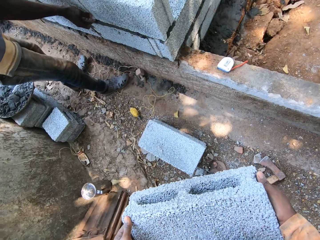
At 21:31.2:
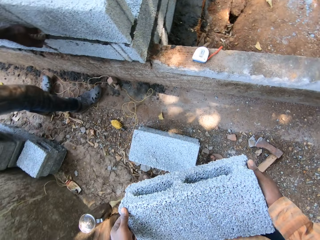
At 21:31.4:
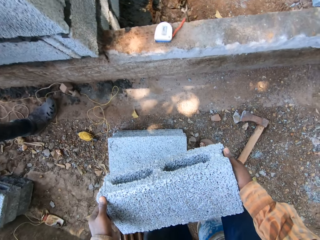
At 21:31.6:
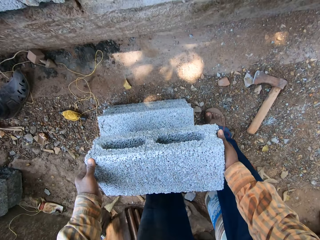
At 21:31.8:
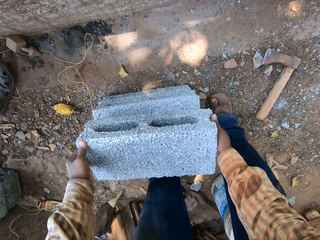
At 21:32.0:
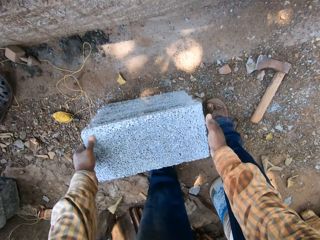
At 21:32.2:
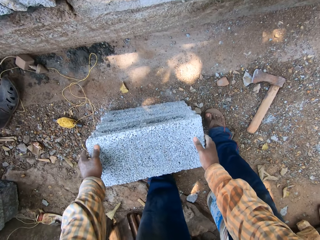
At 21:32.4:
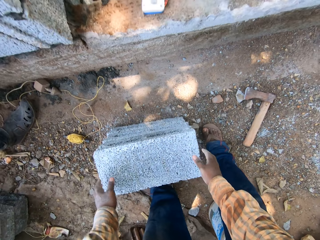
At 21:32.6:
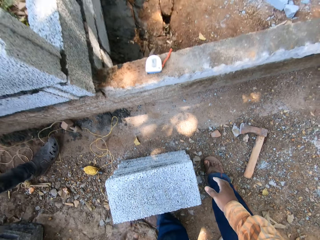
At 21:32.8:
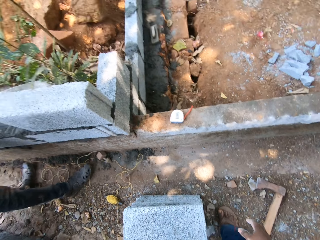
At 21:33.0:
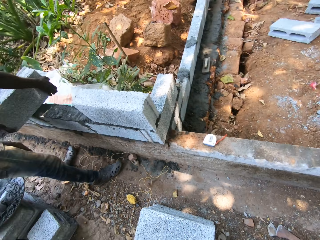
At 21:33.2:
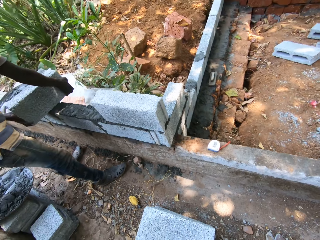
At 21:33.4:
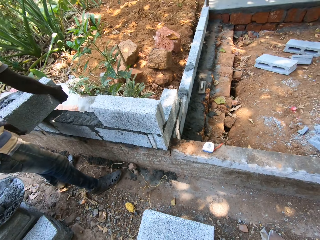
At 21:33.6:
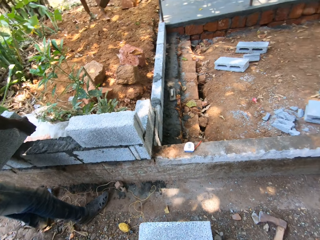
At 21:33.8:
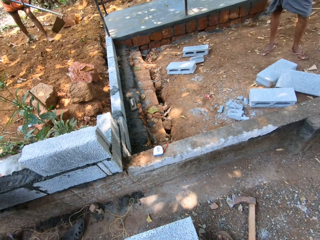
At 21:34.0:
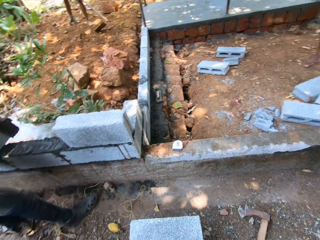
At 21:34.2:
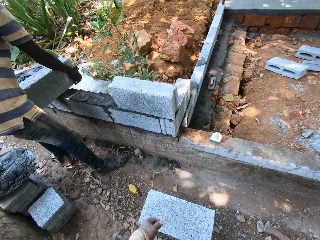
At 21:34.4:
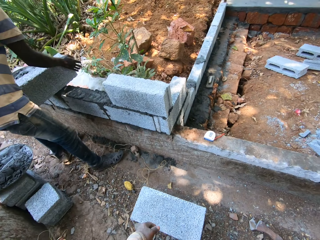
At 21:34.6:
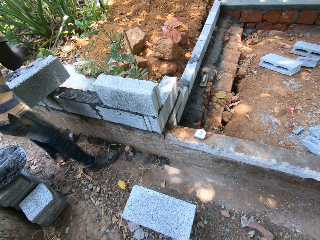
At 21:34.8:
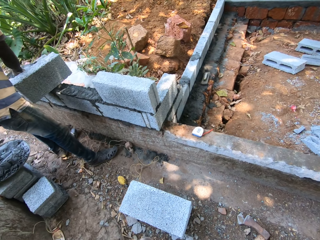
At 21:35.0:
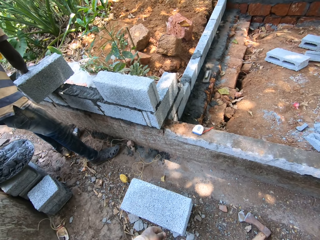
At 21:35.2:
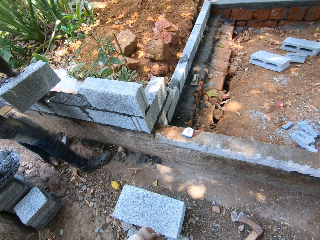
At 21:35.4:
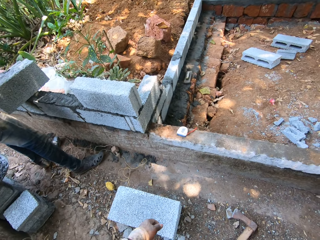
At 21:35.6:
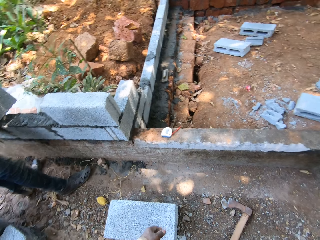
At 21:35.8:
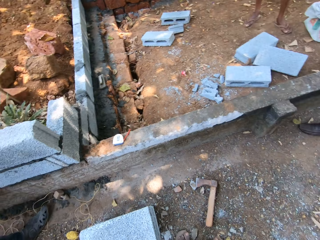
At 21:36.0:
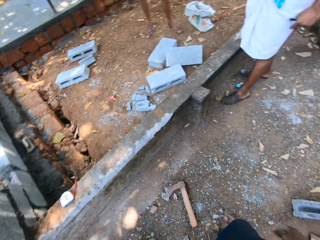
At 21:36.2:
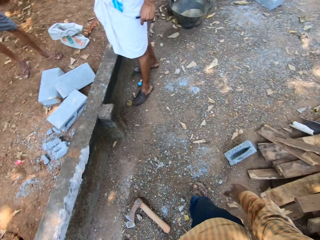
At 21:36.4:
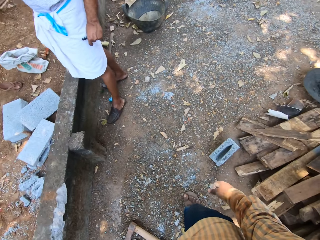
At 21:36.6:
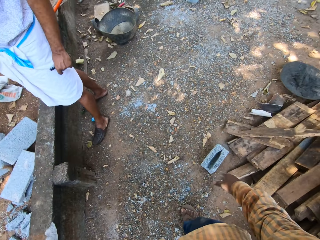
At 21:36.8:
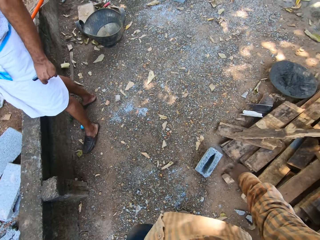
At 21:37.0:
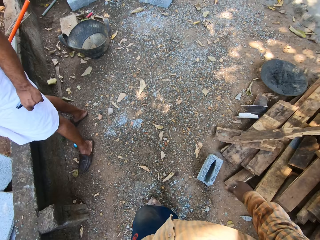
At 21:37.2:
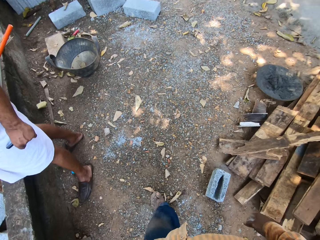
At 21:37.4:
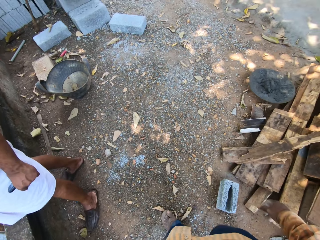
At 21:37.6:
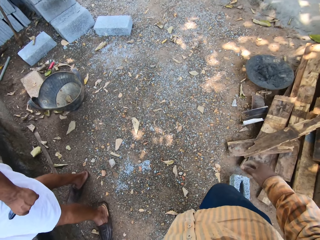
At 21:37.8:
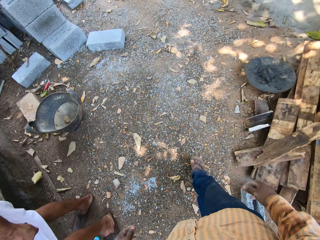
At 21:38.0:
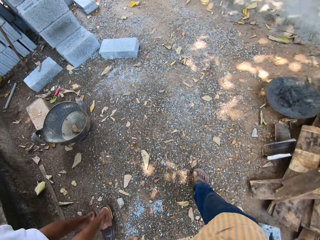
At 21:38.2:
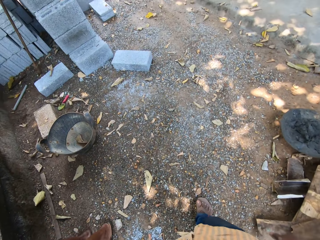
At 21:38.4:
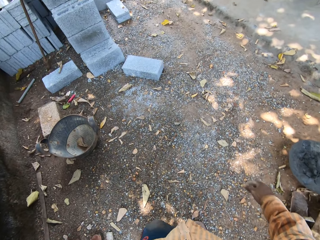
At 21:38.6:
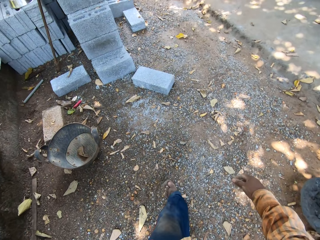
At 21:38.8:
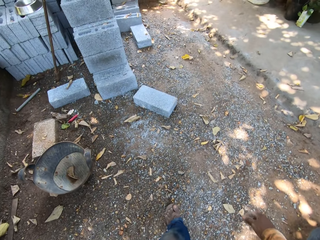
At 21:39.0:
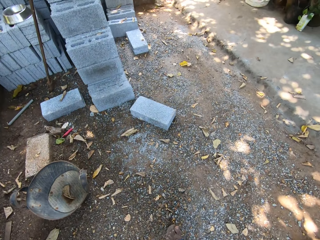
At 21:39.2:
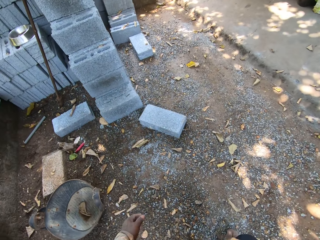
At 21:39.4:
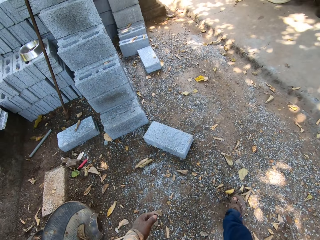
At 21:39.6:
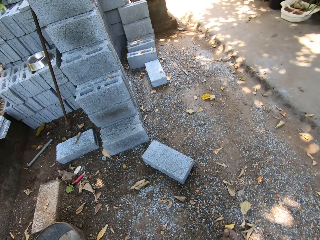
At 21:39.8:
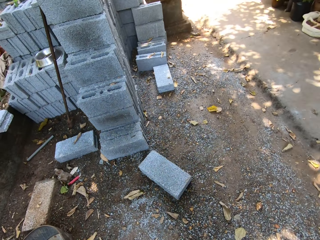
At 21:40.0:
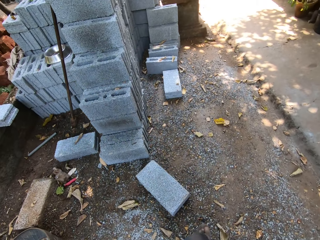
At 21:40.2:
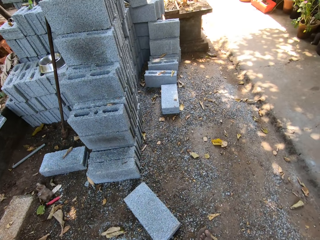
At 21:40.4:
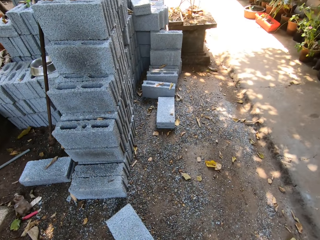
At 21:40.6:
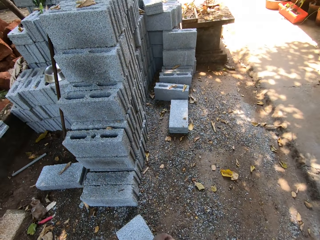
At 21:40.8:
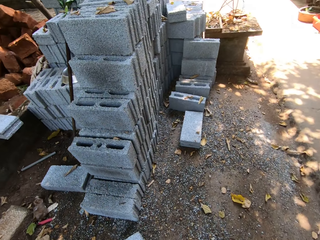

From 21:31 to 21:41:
The camera wearer places the block on the stack of blocks with both hands.

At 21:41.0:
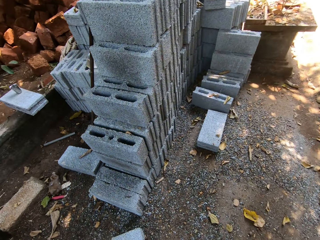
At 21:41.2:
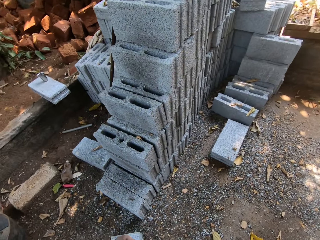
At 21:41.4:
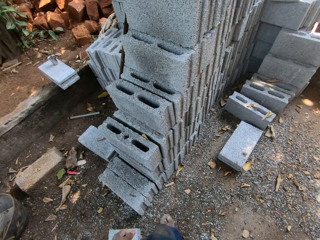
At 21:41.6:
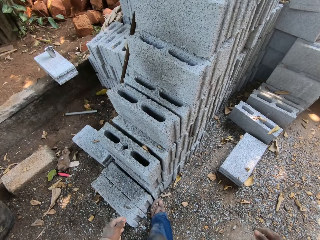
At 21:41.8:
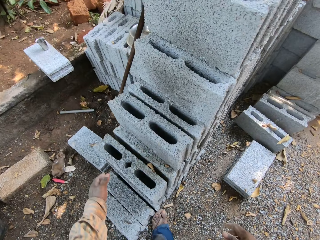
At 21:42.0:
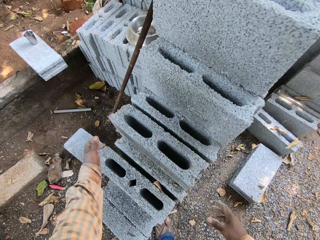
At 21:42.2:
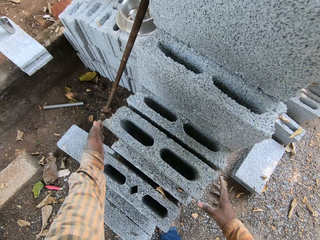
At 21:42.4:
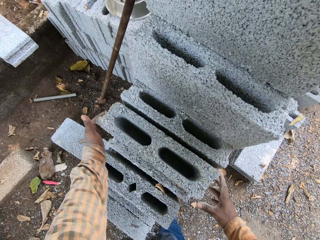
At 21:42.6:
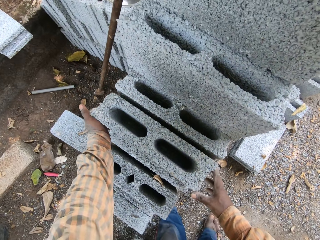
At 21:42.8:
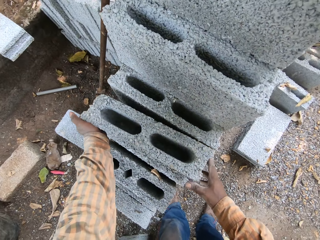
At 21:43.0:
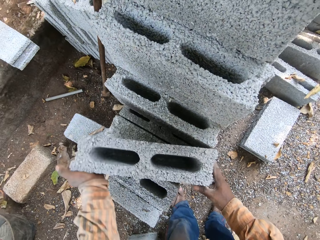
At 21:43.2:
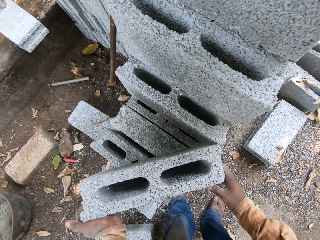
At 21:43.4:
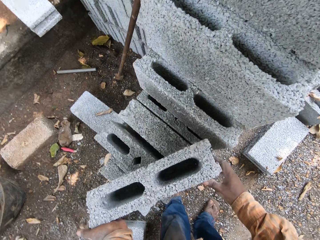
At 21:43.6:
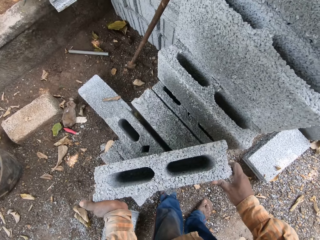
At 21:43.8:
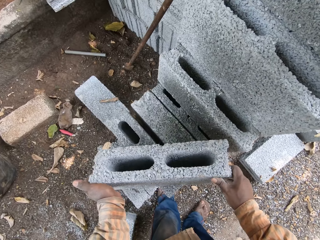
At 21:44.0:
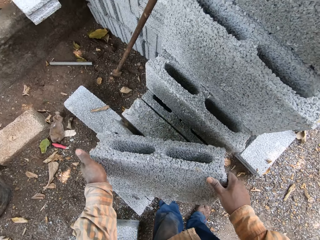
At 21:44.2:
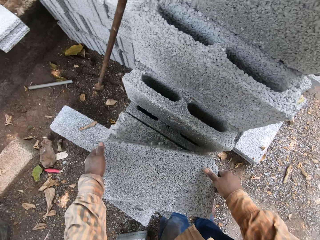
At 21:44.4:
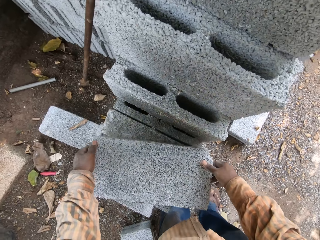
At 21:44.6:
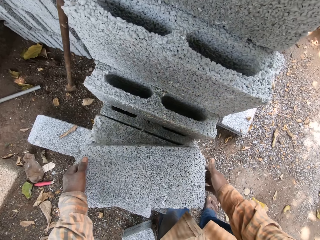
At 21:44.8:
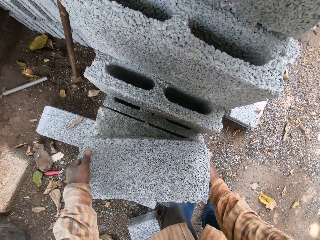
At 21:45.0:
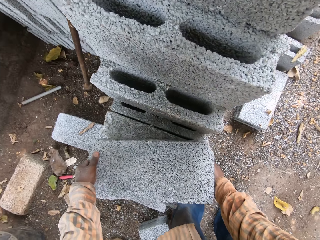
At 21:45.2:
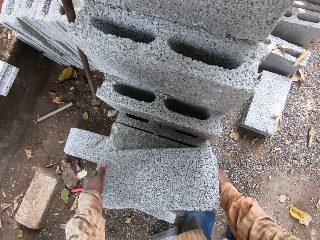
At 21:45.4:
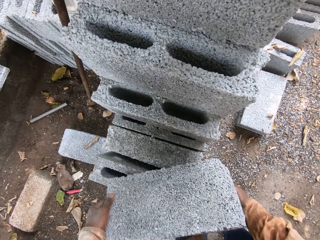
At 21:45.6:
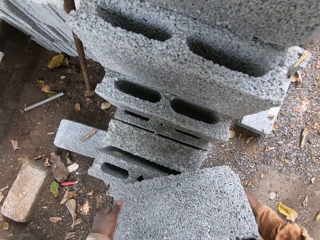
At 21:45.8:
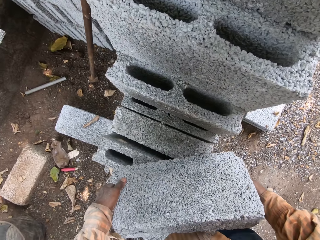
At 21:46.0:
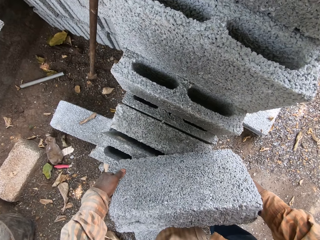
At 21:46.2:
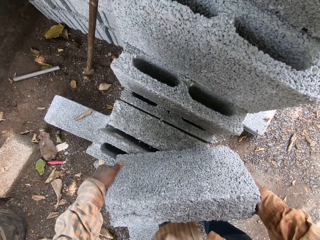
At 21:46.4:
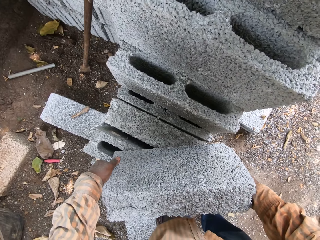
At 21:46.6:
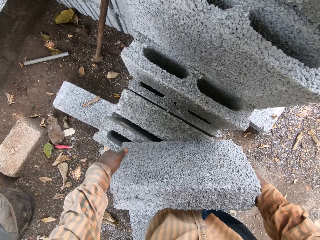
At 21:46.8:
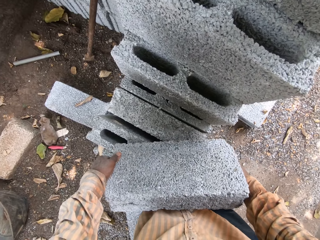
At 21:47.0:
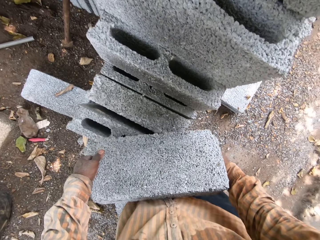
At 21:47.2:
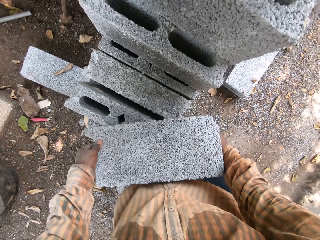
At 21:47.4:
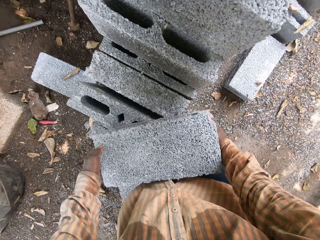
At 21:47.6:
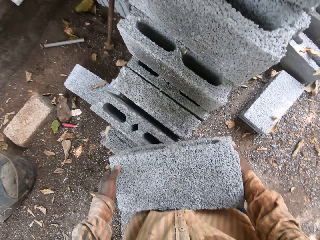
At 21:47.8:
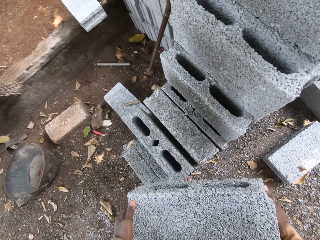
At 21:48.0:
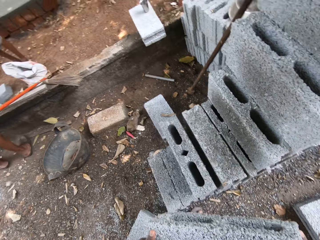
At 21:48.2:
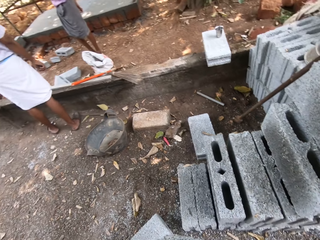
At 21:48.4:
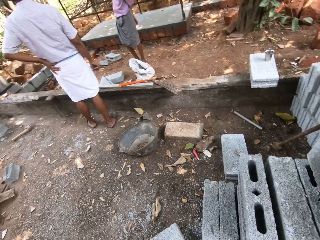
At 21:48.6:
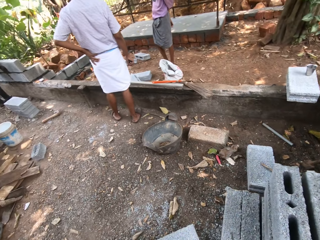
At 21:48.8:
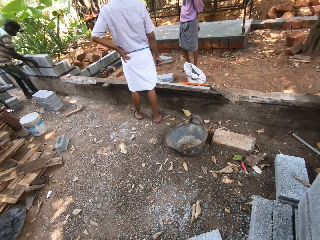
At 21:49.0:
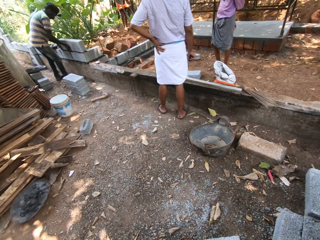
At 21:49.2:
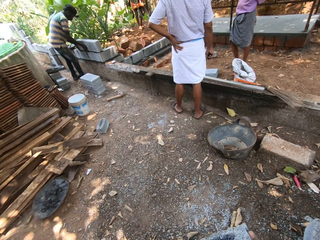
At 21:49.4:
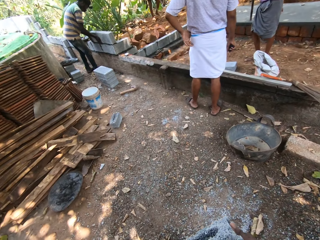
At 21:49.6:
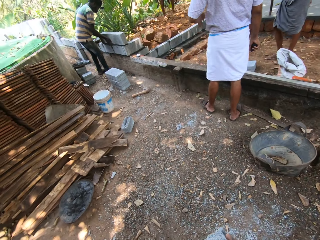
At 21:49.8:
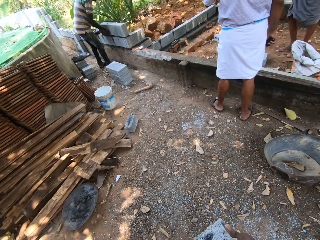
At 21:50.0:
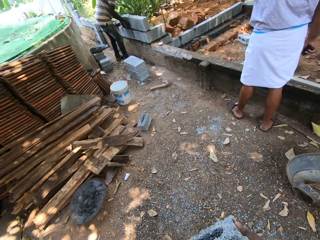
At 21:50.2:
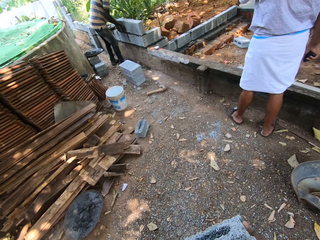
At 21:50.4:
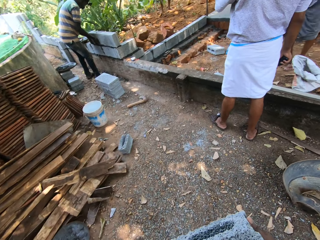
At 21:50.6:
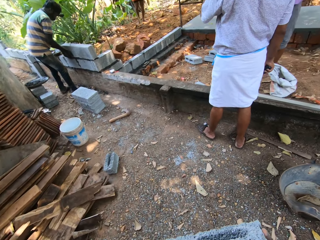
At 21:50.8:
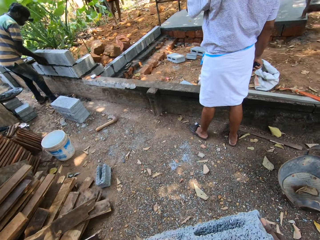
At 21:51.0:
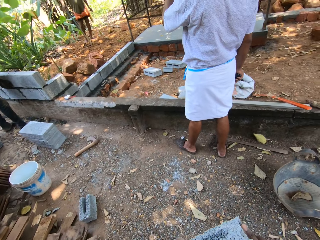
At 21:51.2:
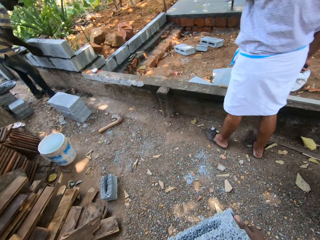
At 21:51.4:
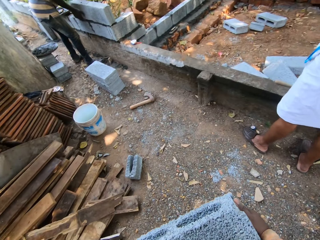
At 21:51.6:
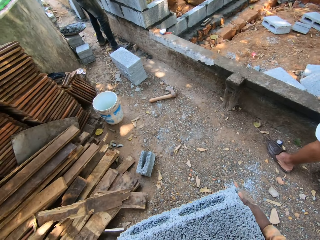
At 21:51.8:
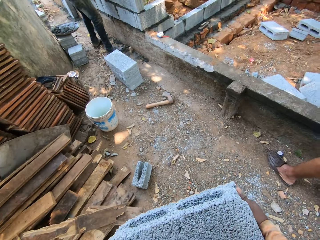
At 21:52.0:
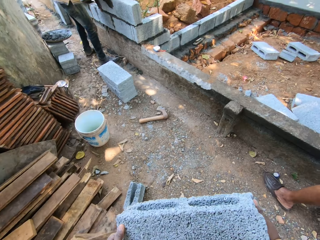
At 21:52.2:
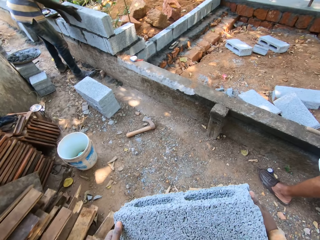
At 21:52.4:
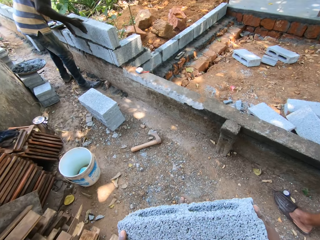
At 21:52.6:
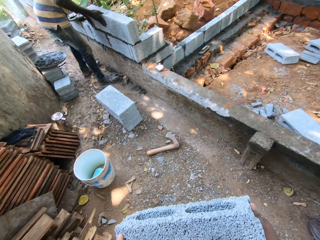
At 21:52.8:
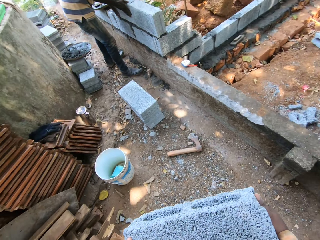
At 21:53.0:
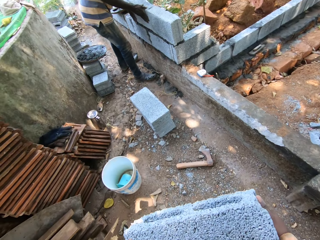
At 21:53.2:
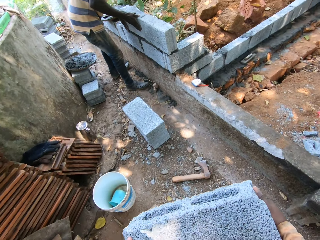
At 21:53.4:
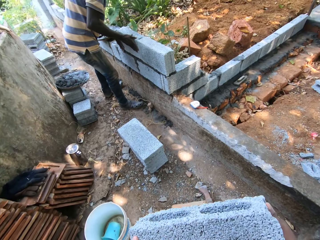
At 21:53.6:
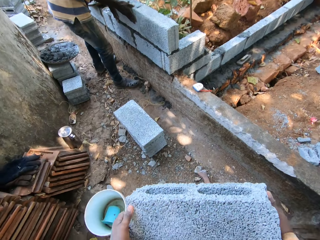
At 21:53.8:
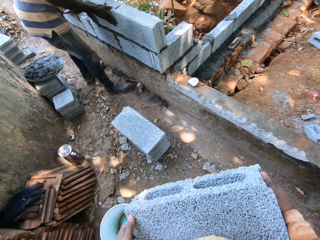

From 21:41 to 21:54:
The camera wearer moves a piece of block on a stack of blocks with both hands and picks a piece of block from the stack of blocks with both hands.
